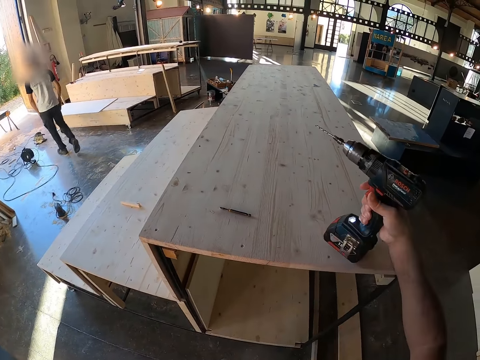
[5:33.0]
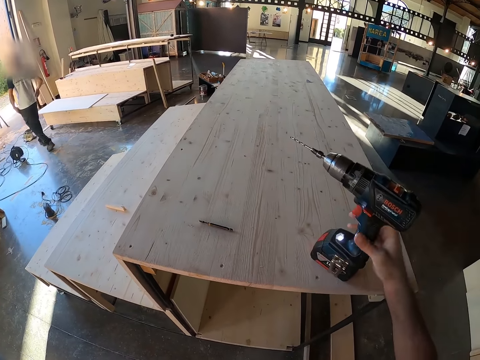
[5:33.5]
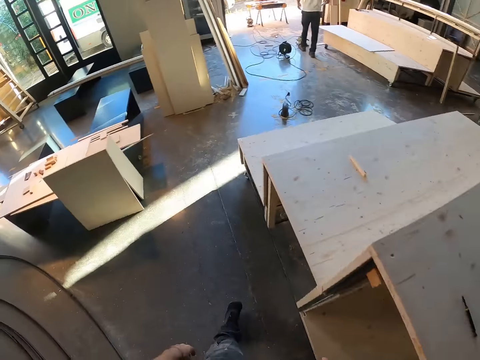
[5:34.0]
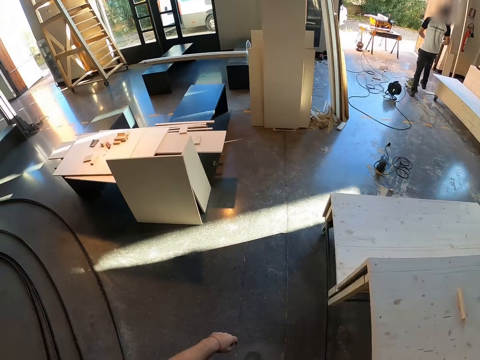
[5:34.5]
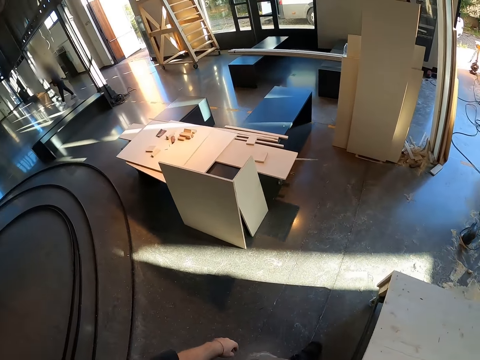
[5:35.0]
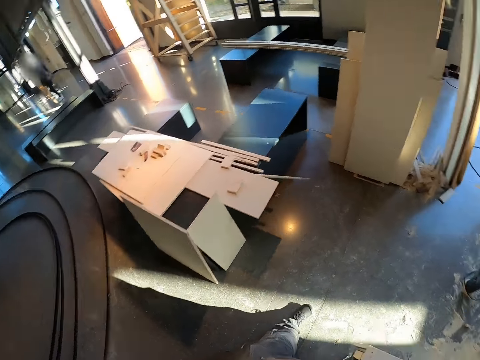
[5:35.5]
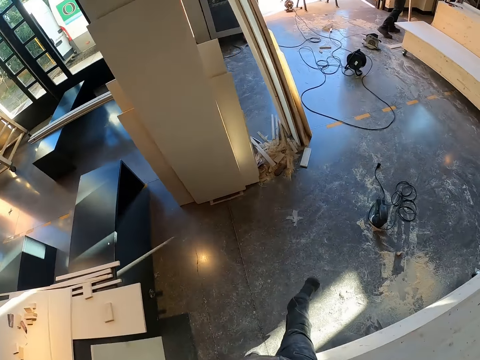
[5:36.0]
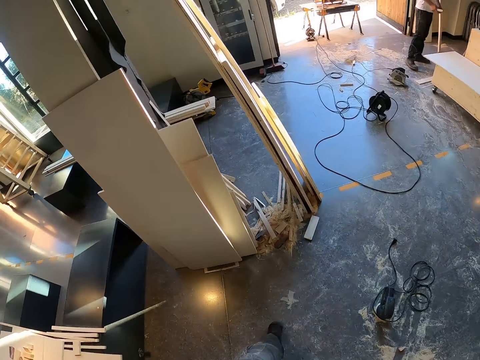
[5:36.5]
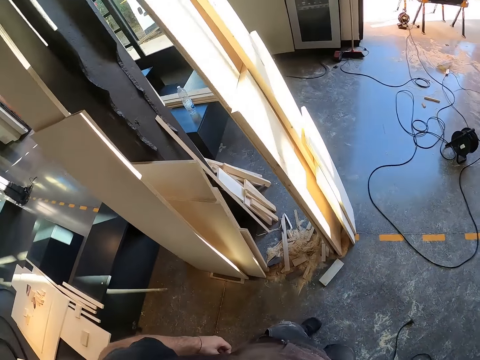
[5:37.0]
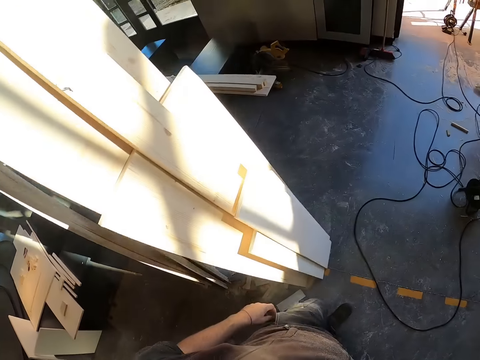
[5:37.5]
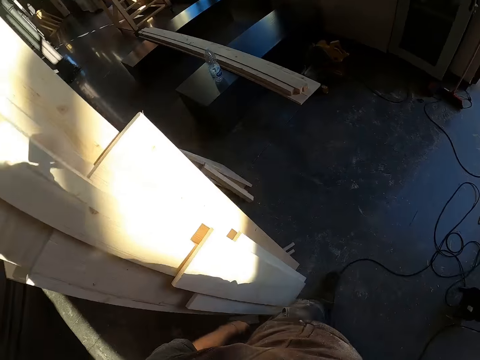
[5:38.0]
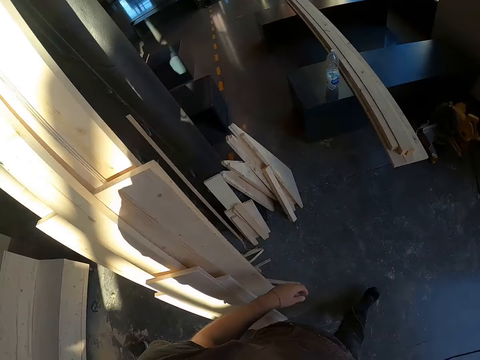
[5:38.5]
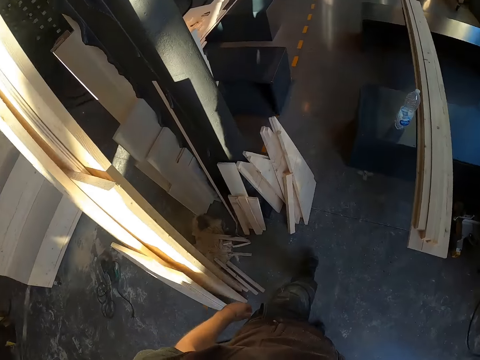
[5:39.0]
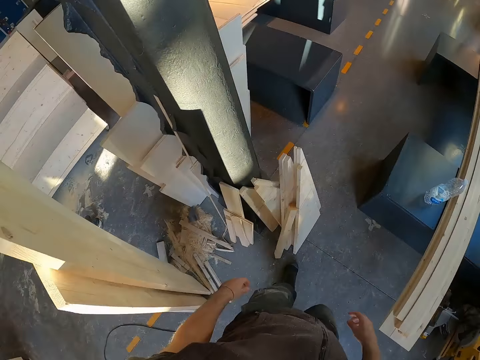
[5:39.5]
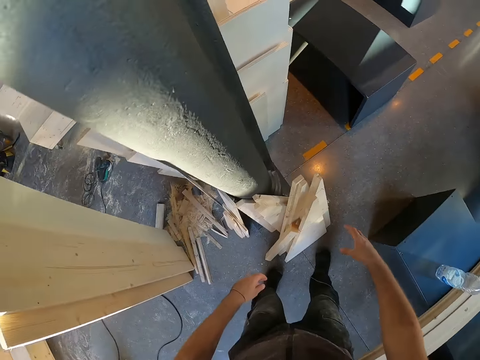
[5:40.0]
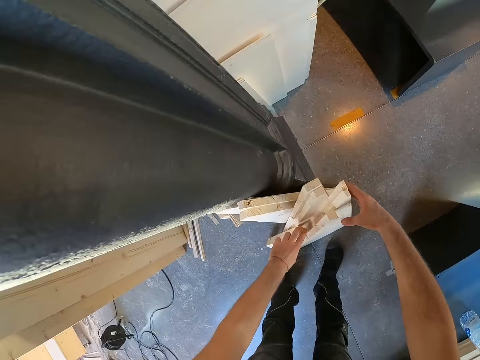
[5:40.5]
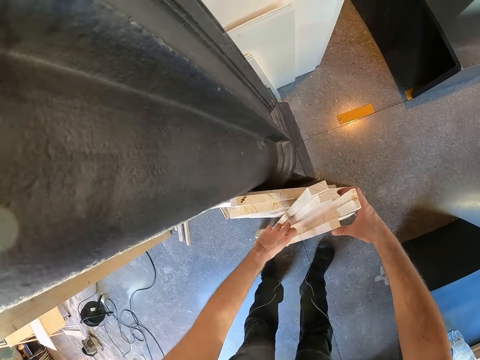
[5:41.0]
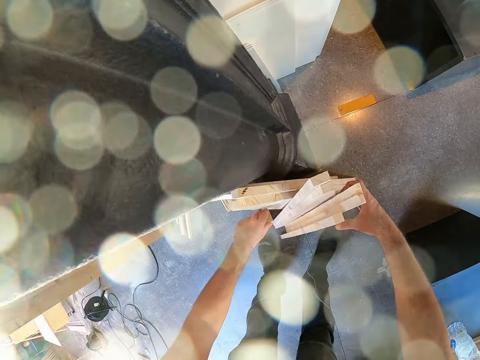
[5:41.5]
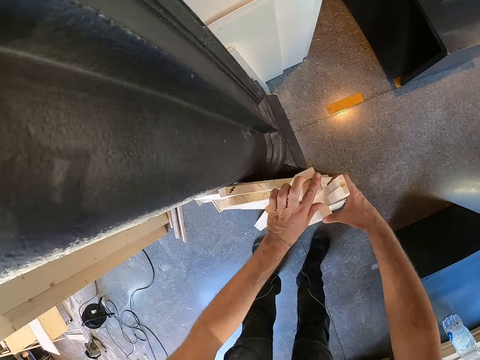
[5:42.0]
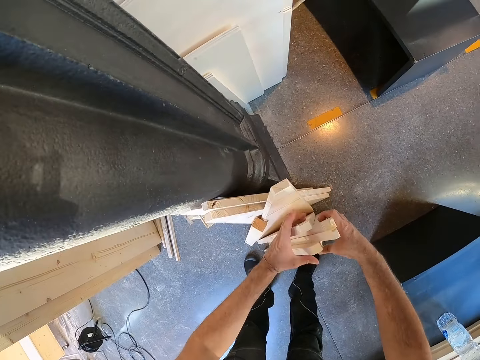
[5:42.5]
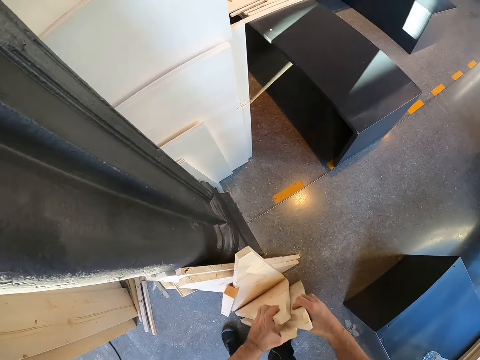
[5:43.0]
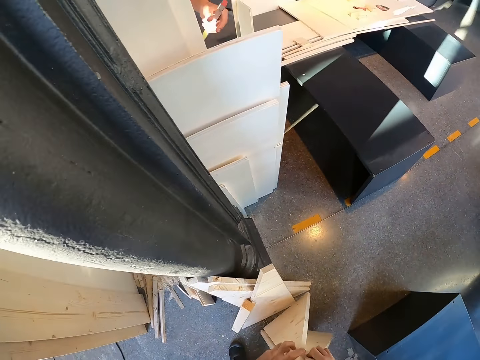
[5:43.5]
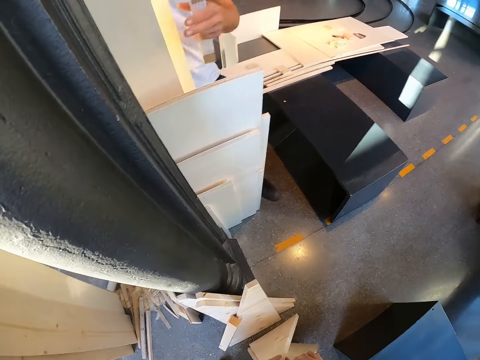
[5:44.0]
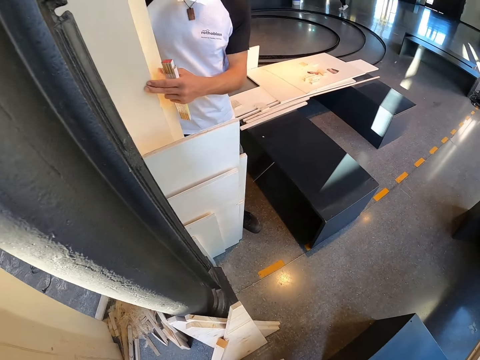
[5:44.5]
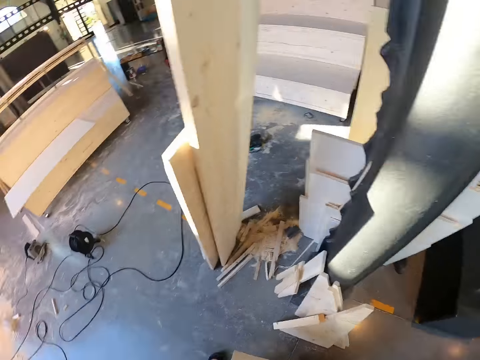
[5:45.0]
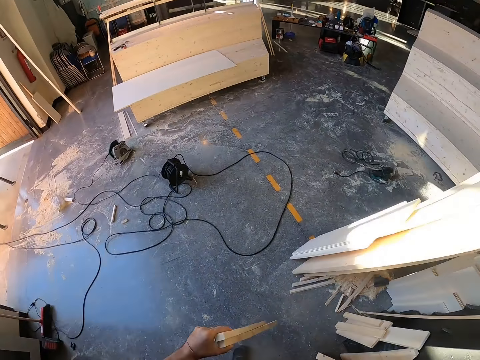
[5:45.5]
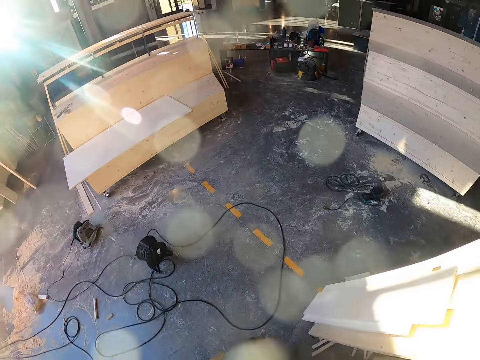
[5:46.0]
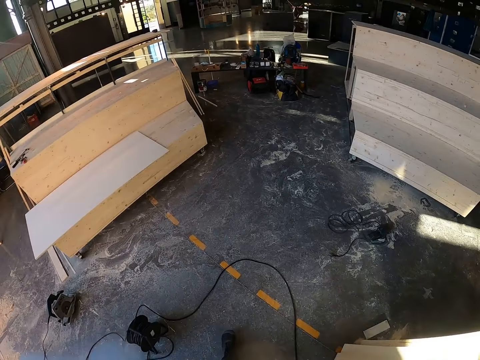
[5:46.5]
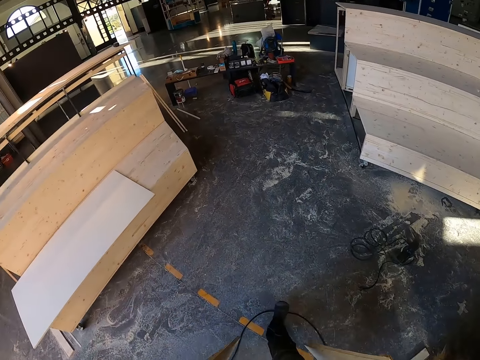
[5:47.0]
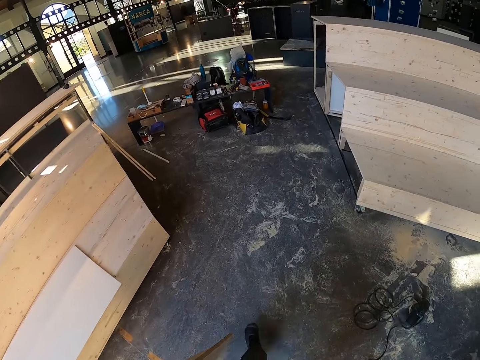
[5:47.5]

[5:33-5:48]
The camera wearer places the electric screwdriver on the wooden staircase with his right hand. He moves around. He picks up some pieces of the wood from the floor with both hands. He touches the pieces of wood on the floor with both hands. The man touches wood with his left hand.

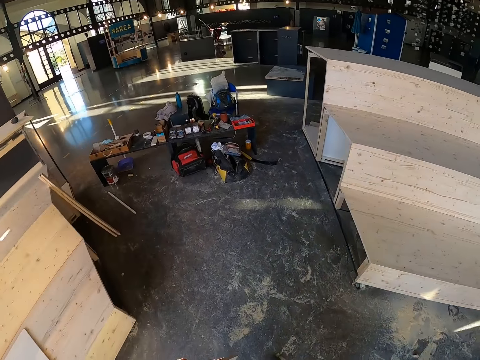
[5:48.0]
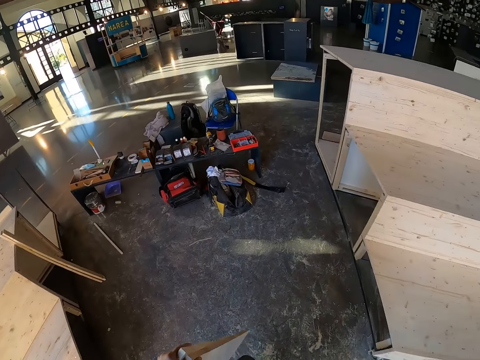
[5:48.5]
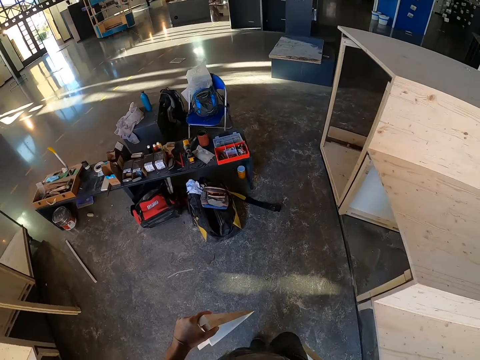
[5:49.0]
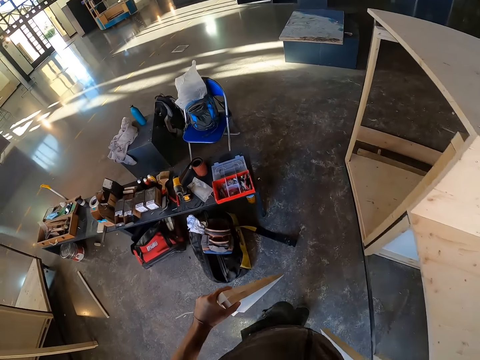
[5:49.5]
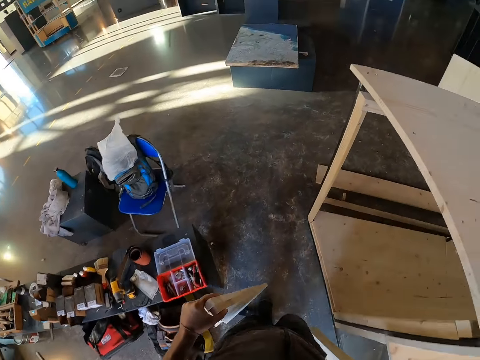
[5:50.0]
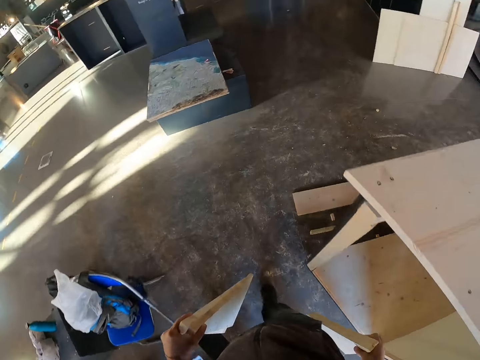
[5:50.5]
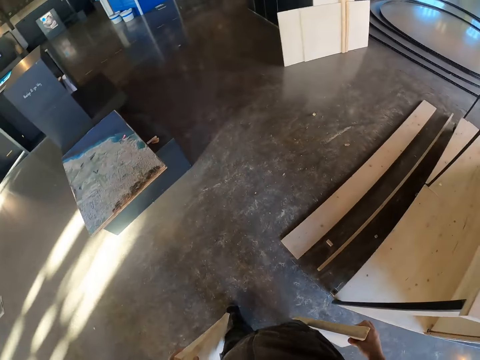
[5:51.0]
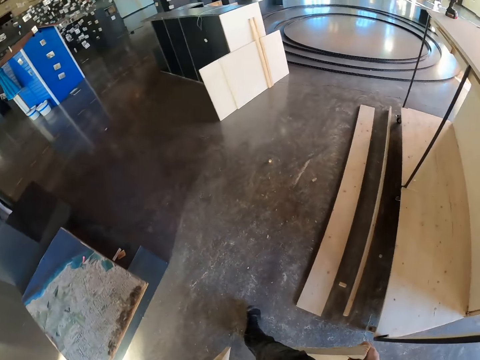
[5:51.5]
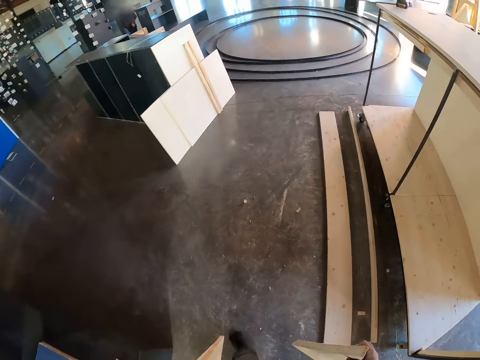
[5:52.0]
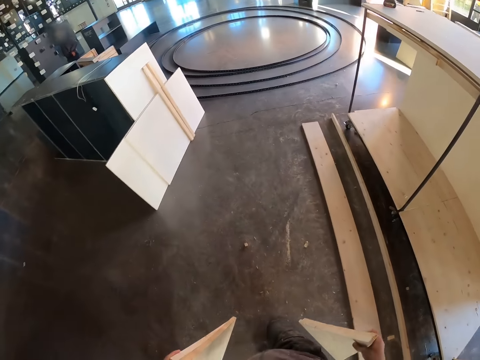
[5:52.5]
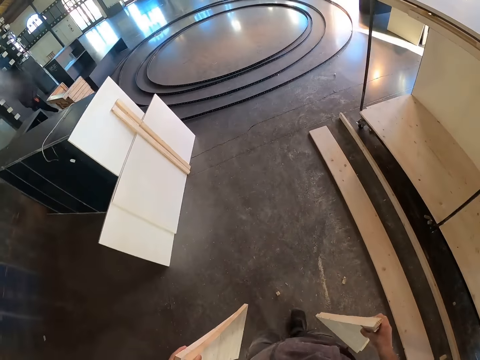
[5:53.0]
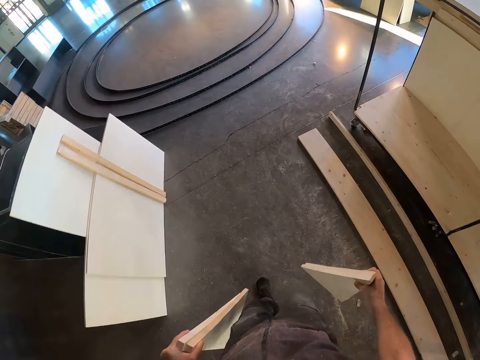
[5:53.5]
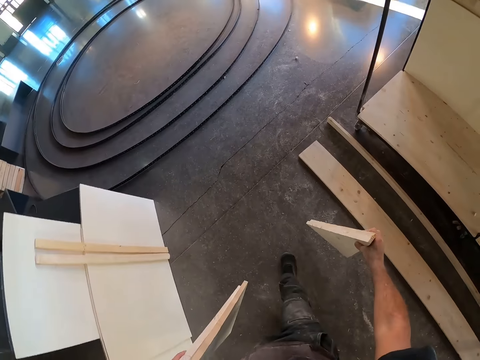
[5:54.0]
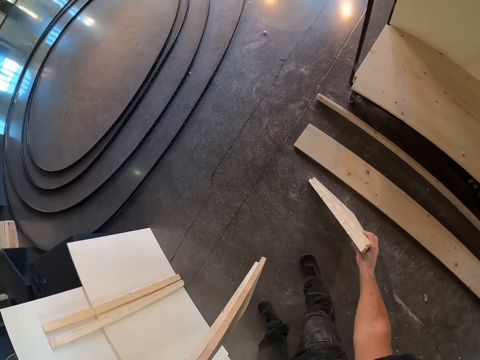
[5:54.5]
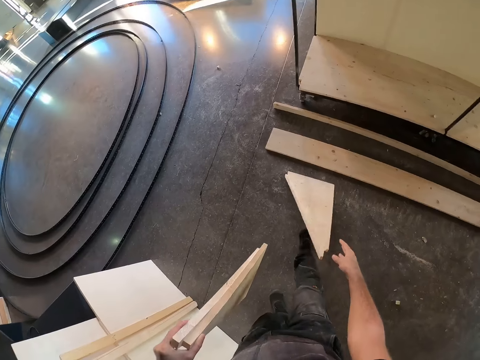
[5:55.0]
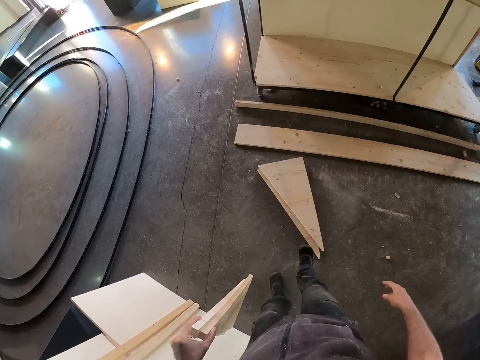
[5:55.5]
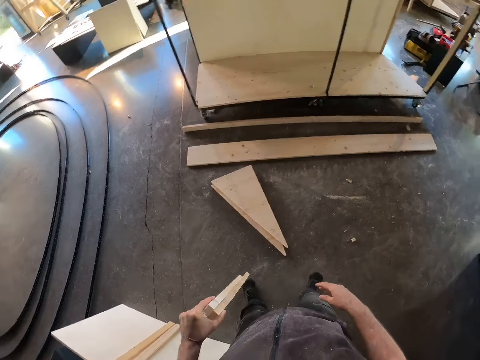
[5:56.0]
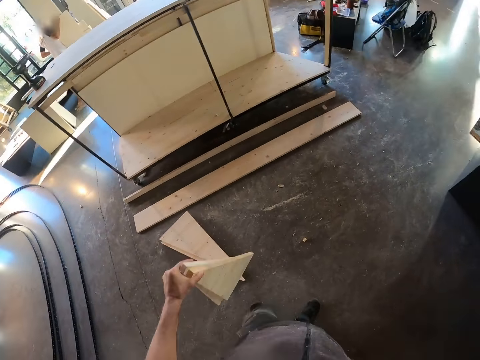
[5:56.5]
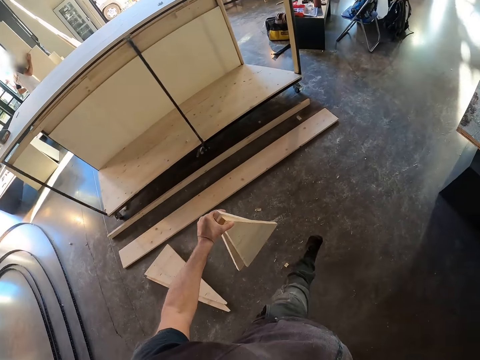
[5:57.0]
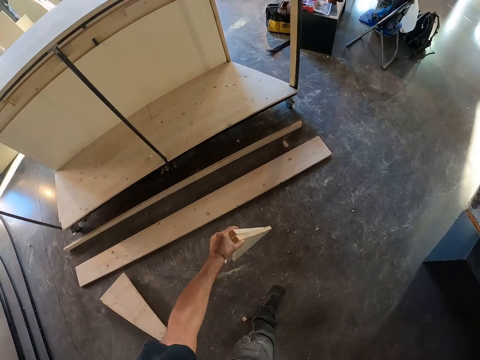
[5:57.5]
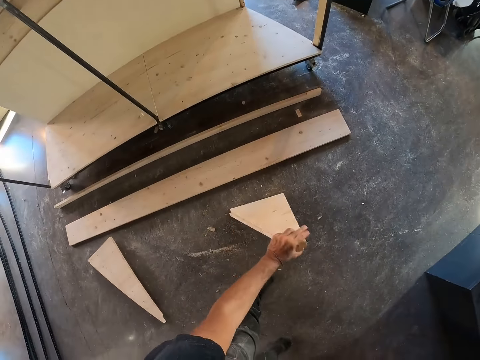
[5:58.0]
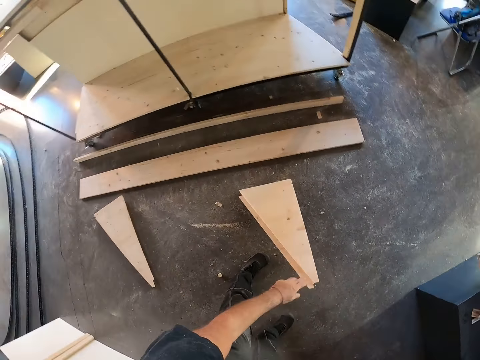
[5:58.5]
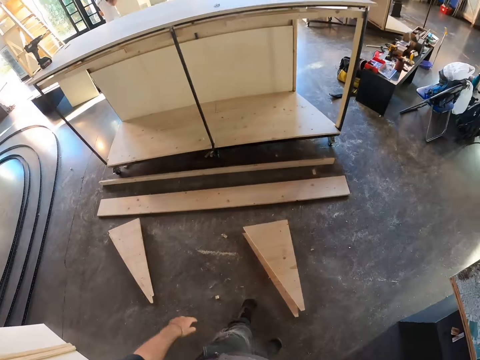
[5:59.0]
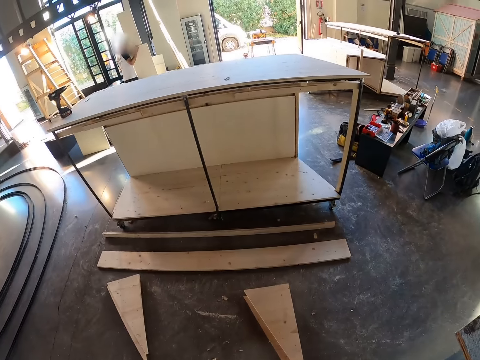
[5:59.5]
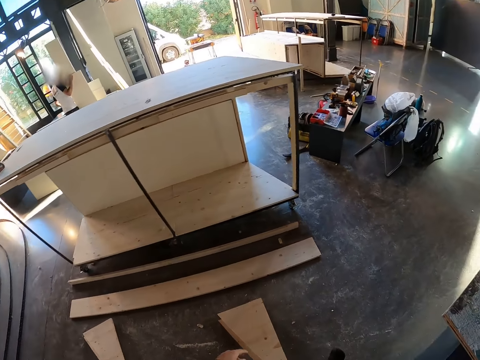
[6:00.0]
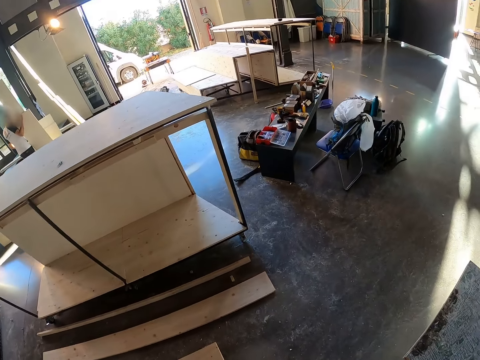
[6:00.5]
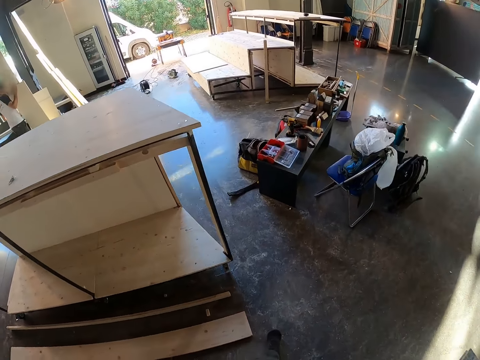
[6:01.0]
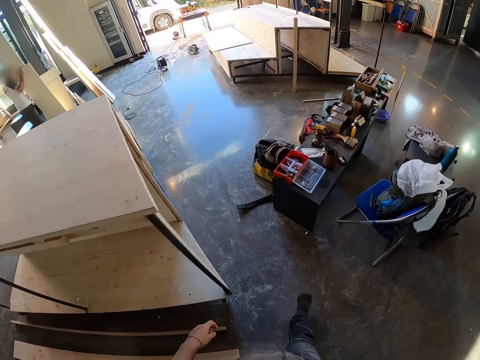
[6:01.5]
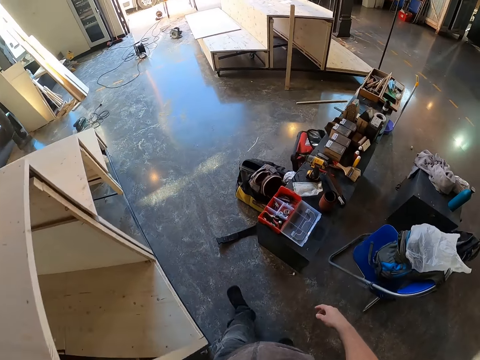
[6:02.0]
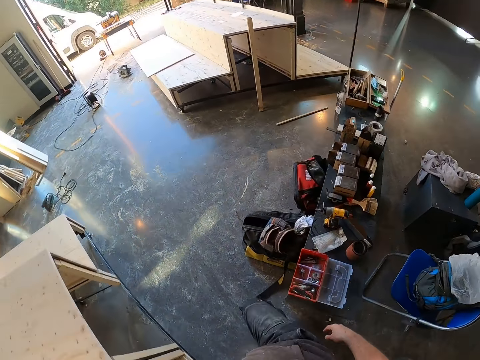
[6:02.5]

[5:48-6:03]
The camera wearer drops the pieces of the wood, or board pieces, in his right hand on the floor with his right hand. He carries the board pieces. He drops the pieces of wood in his left hand on the floor with his left hand. He moves around.
